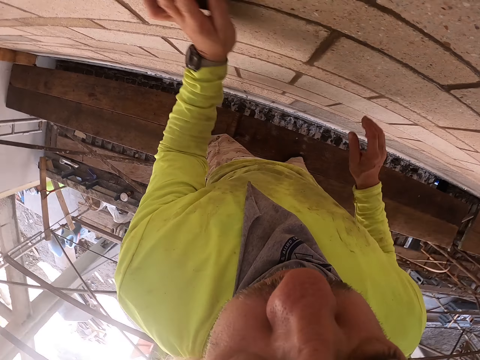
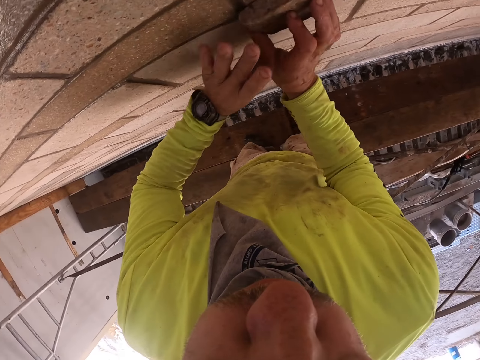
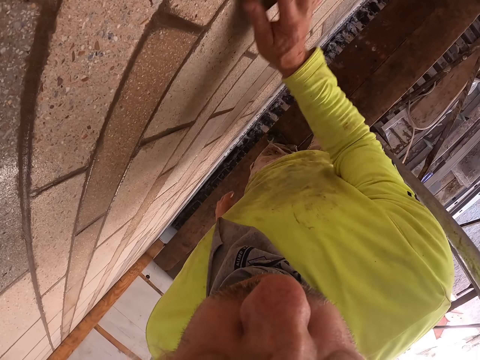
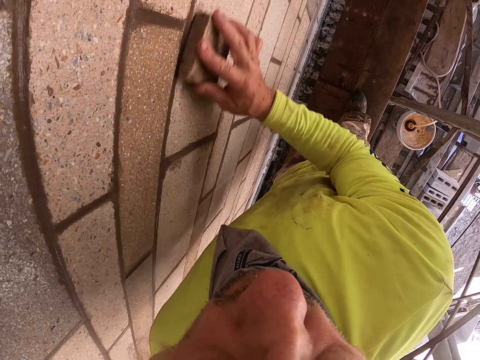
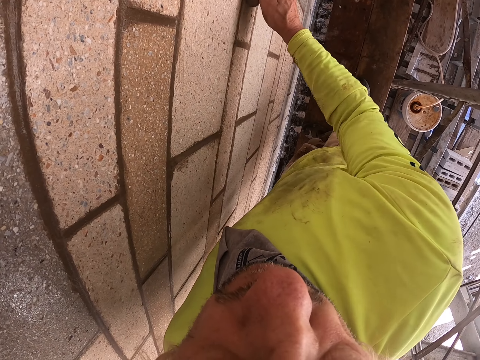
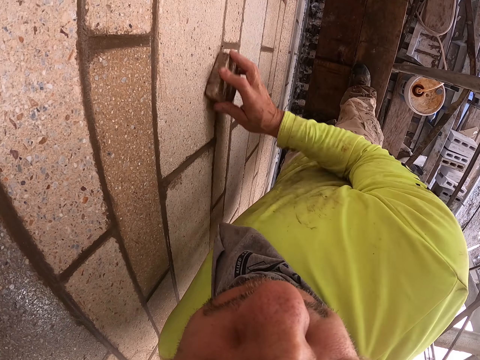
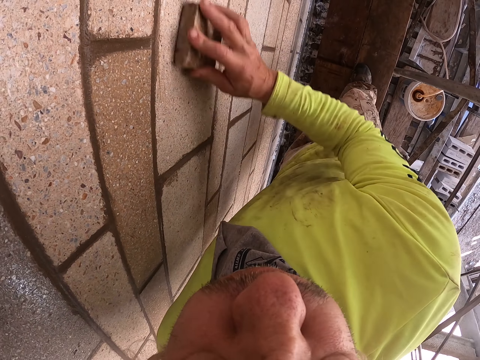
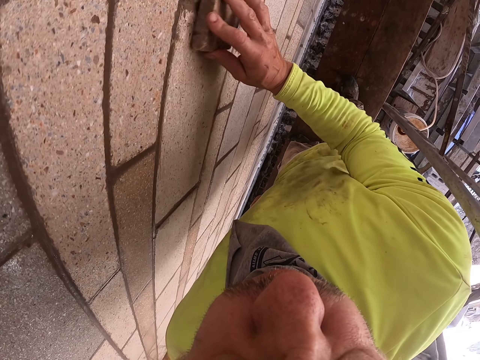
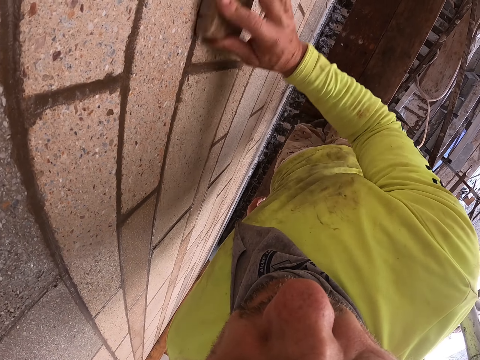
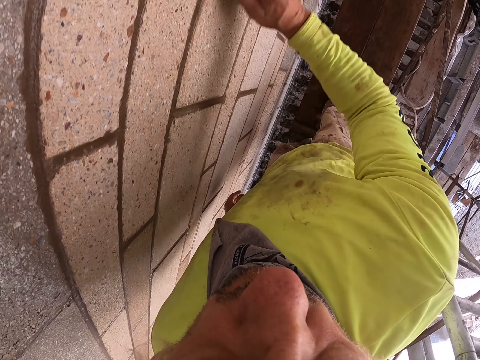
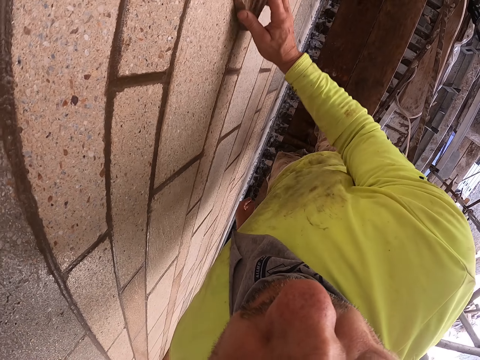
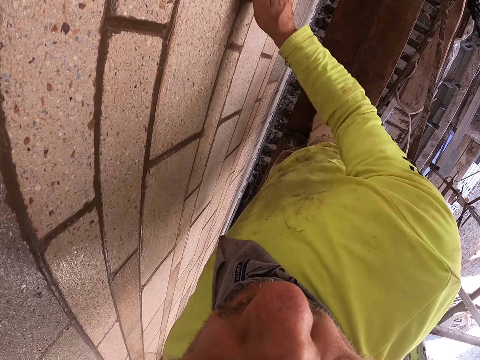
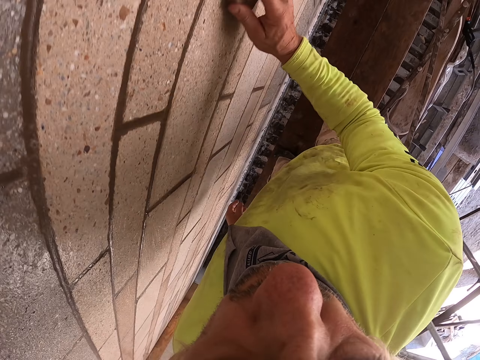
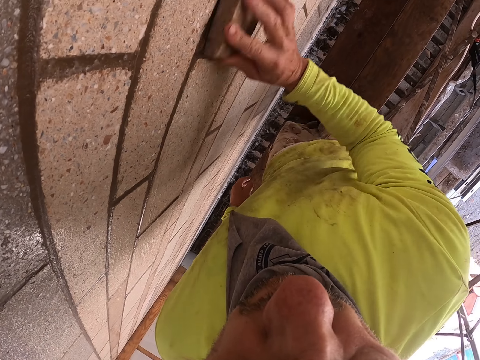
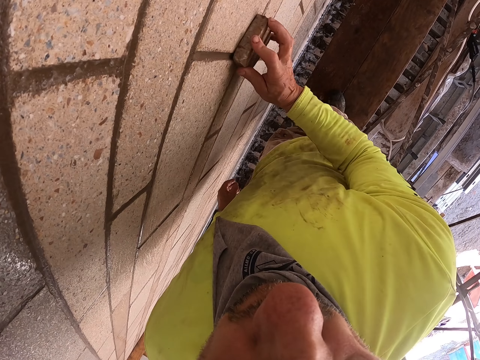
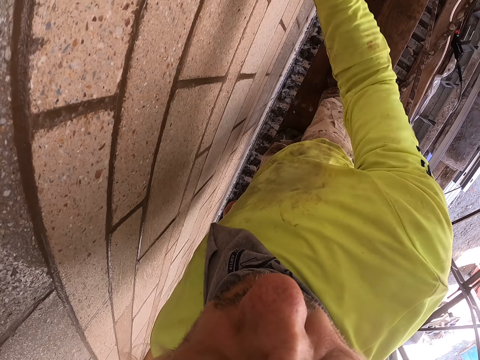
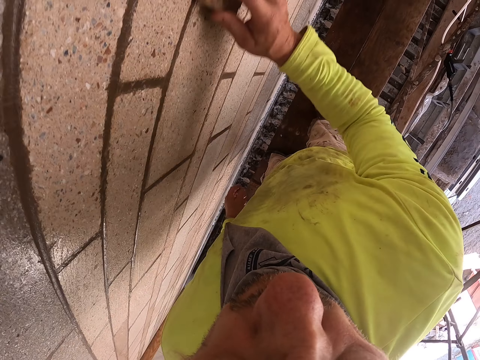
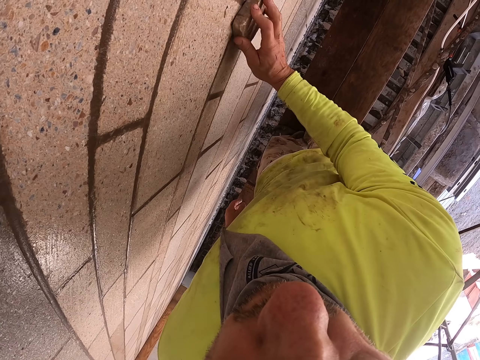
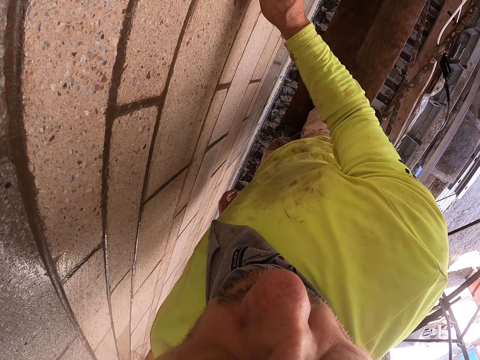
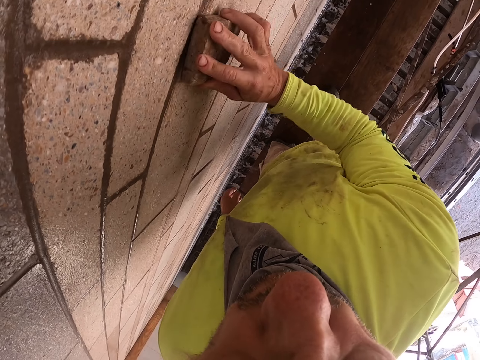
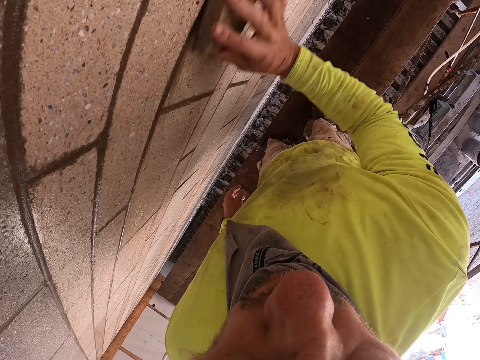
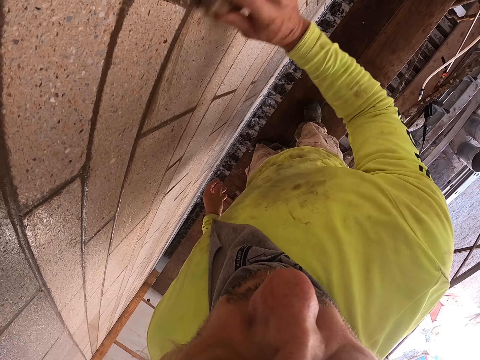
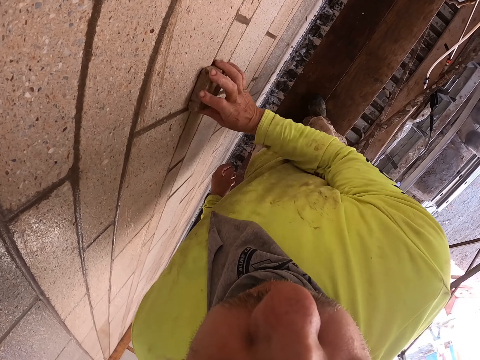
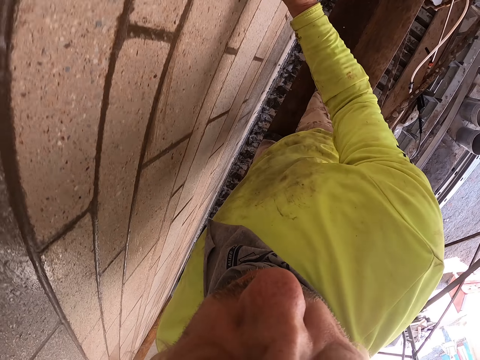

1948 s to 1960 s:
The camera wearer scrubs the wall with the right hand. They exchange the scrap stone into the right hand.

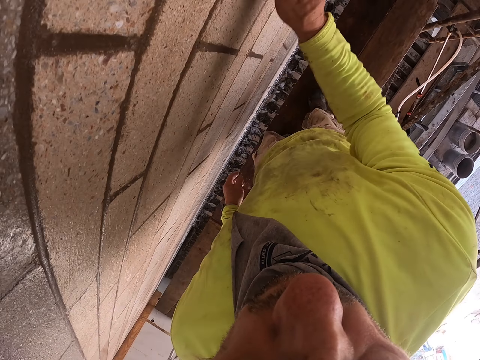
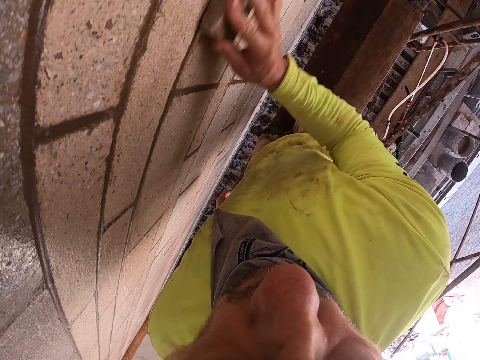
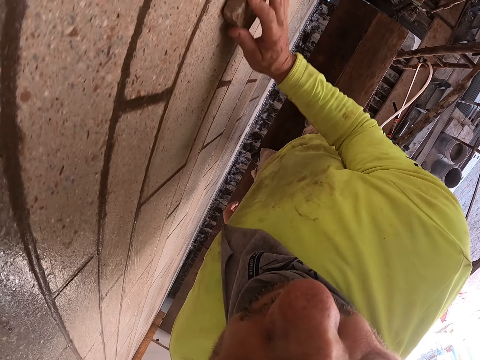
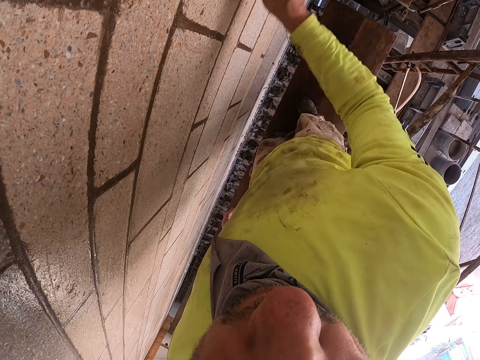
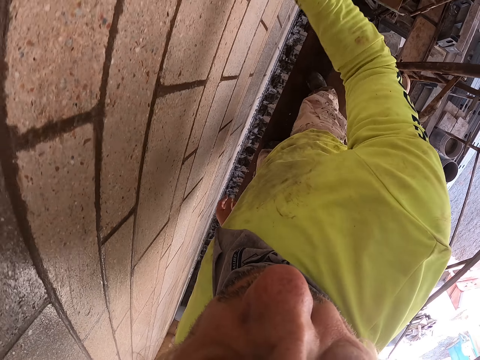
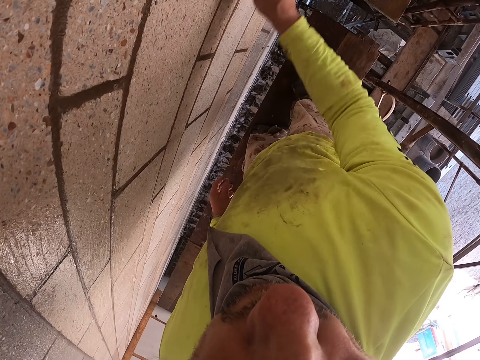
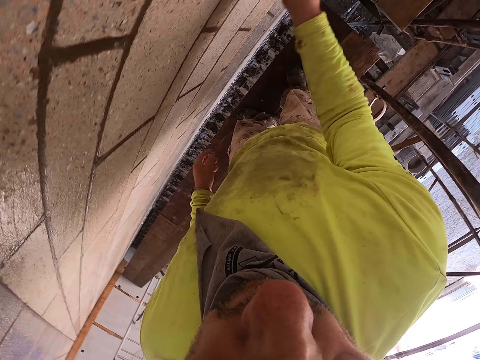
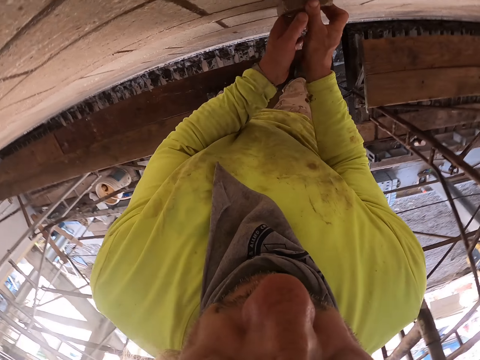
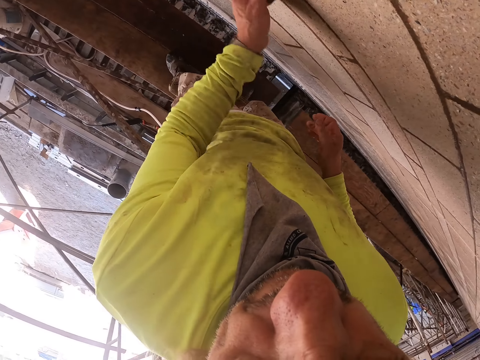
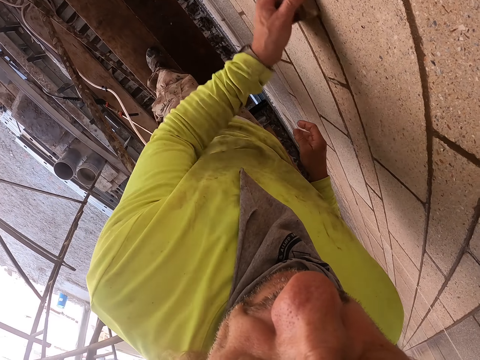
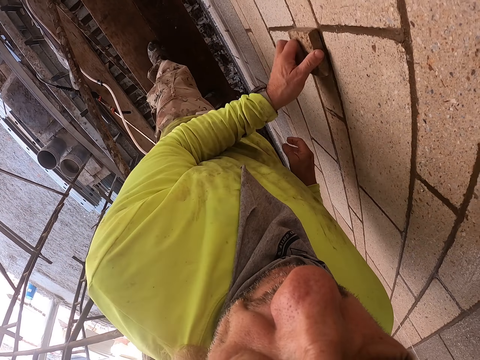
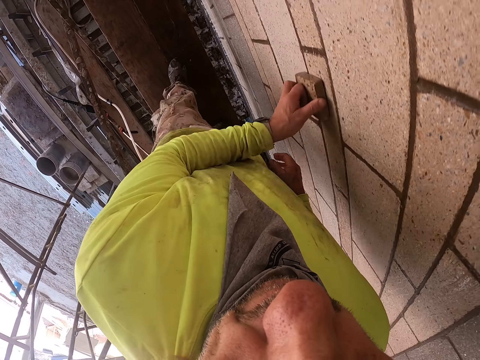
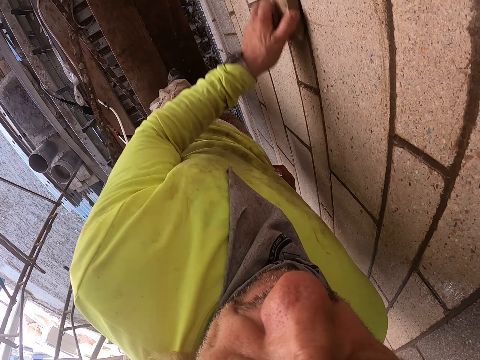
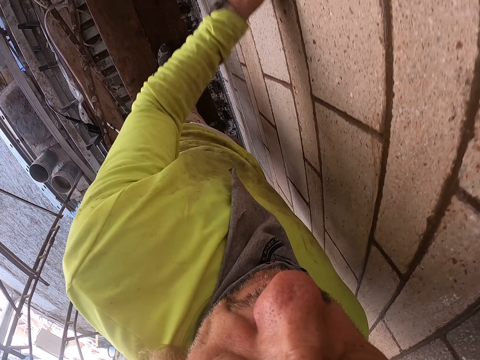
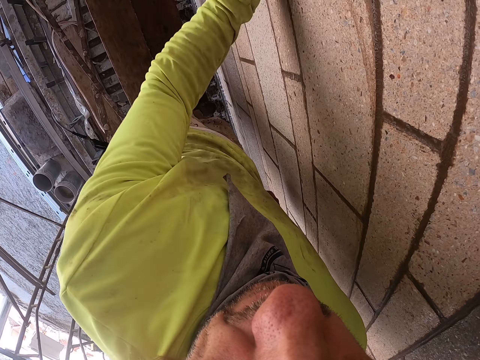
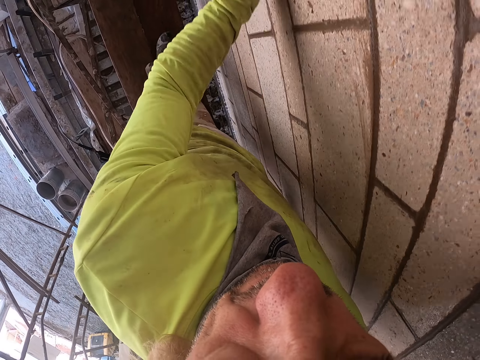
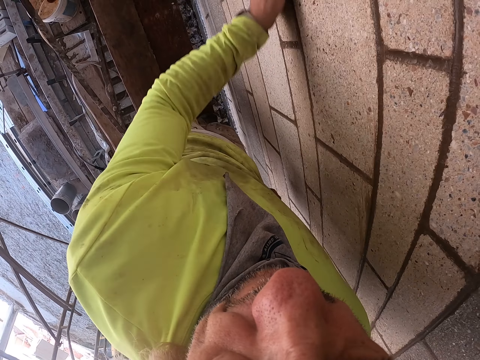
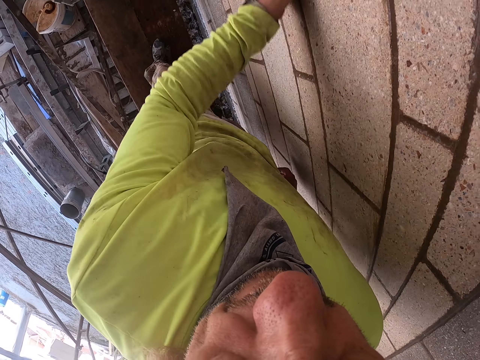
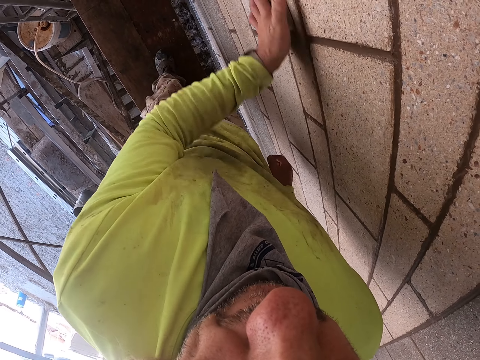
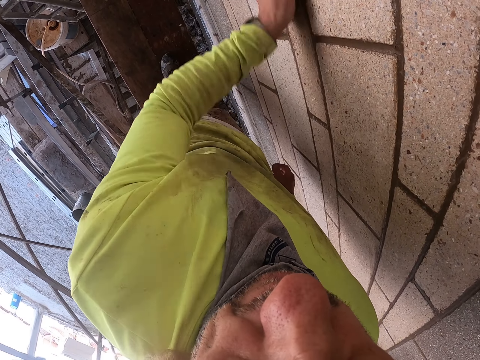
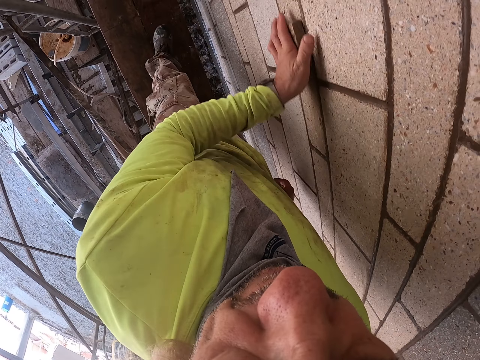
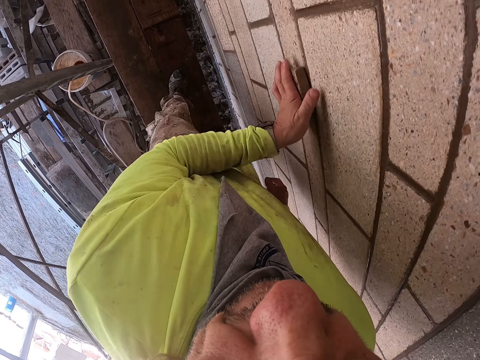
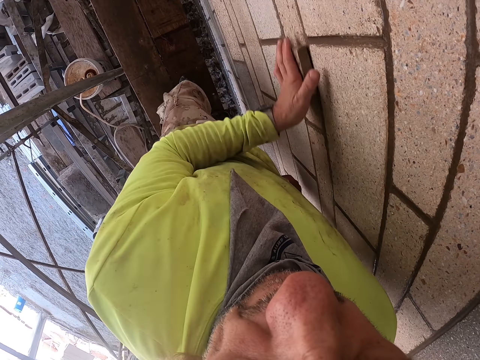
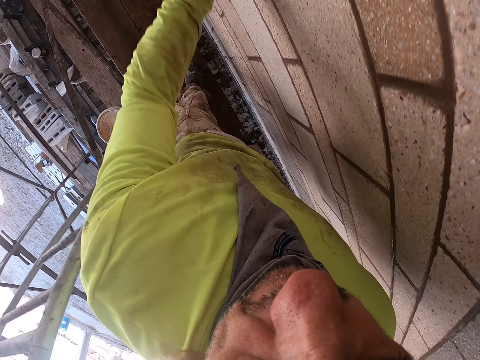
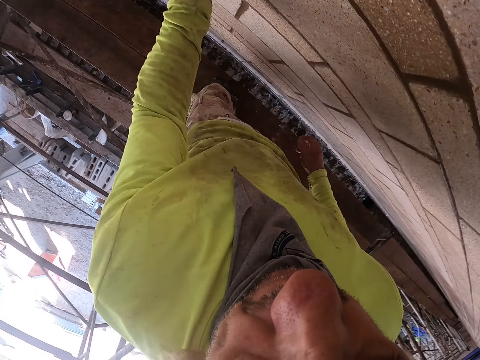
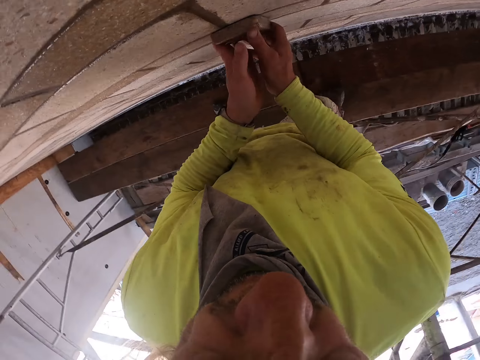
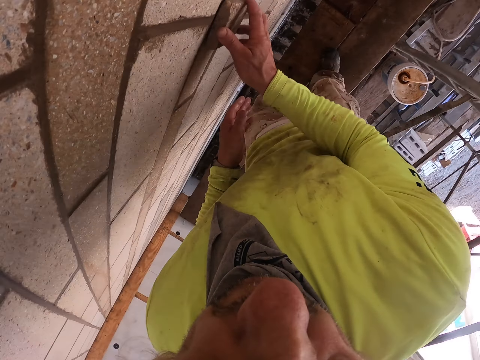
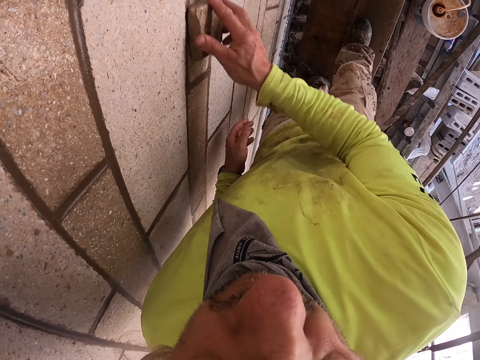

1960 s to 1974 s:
The camera wearer scrapes the wall with the right hand. They scrub the wall with the left hand. They exchange the scrape stone into the left hand. They scrape the wall with the left hand. They scrub the wall with the right hand. They exchange the scrape stone into the right hand.
